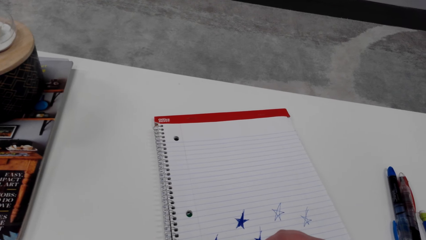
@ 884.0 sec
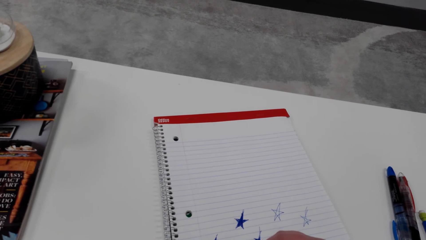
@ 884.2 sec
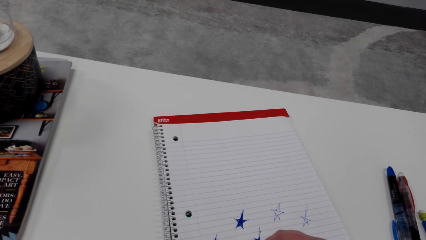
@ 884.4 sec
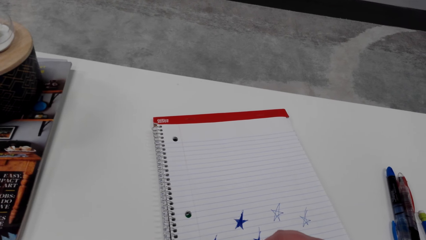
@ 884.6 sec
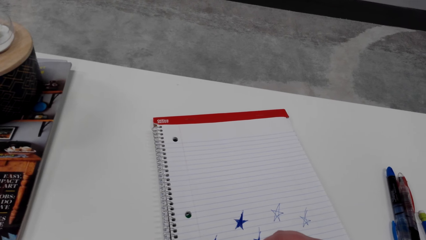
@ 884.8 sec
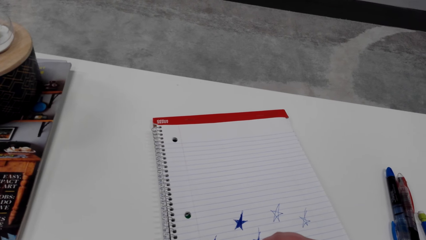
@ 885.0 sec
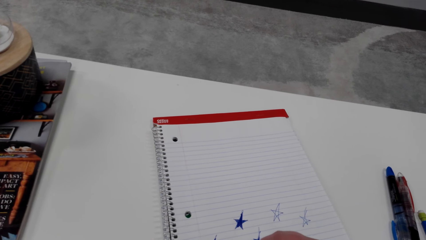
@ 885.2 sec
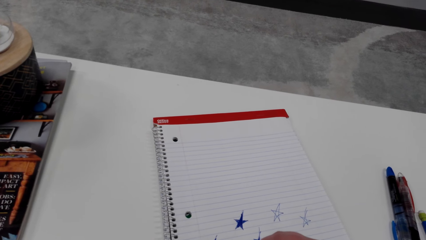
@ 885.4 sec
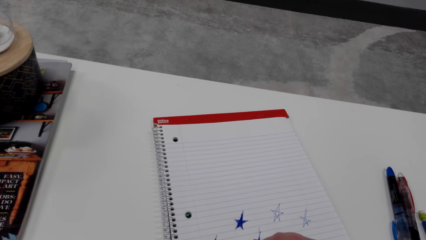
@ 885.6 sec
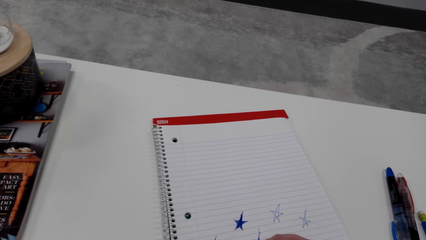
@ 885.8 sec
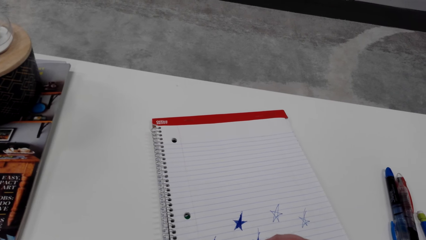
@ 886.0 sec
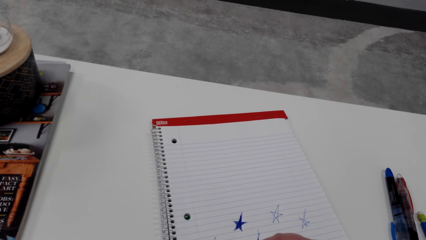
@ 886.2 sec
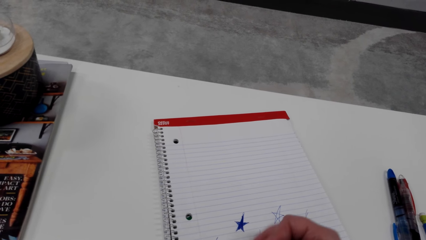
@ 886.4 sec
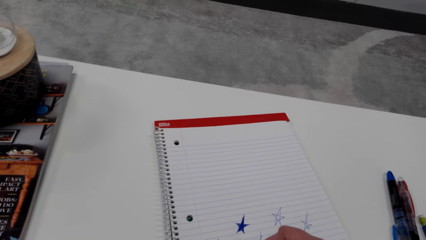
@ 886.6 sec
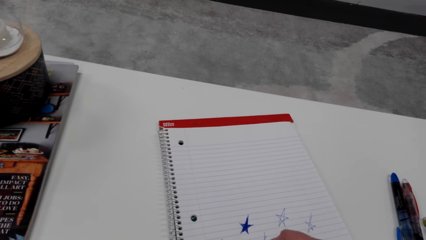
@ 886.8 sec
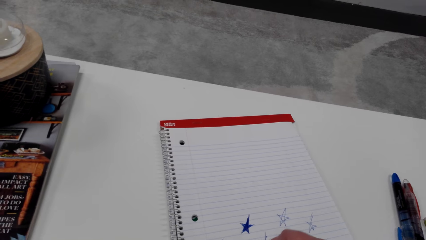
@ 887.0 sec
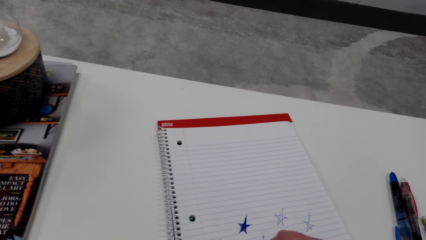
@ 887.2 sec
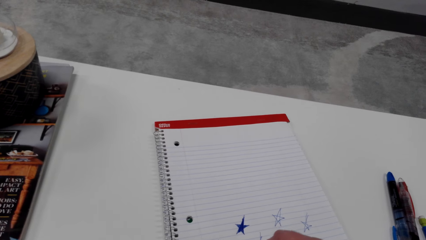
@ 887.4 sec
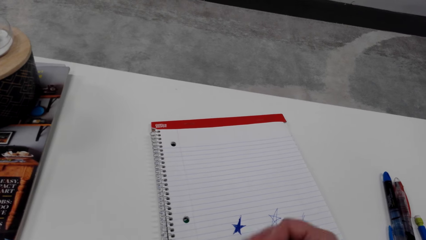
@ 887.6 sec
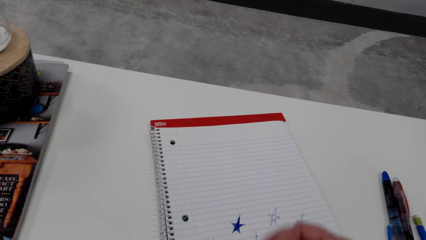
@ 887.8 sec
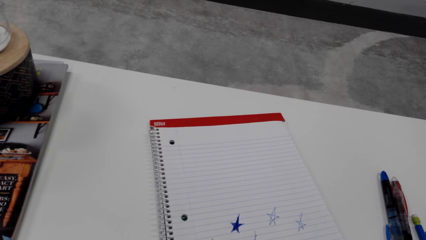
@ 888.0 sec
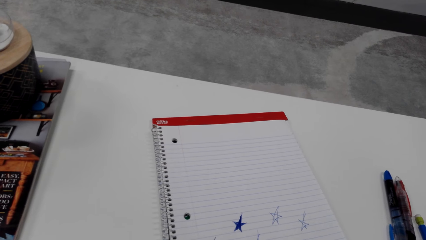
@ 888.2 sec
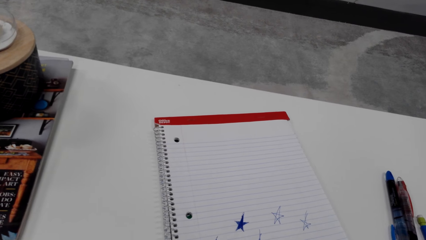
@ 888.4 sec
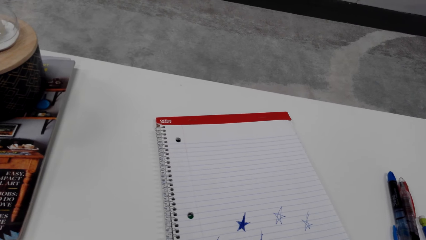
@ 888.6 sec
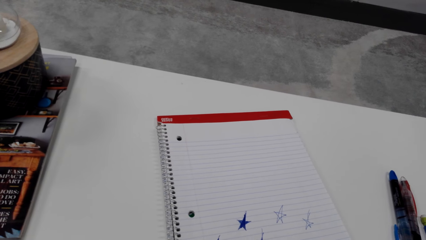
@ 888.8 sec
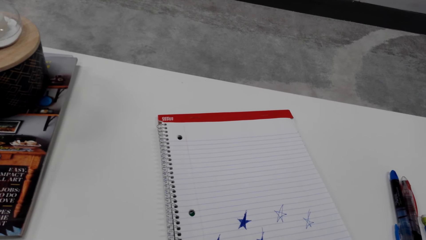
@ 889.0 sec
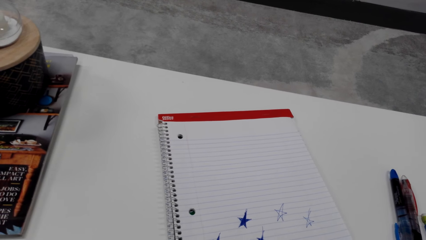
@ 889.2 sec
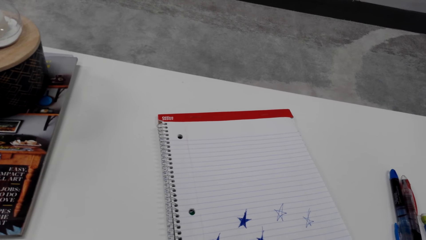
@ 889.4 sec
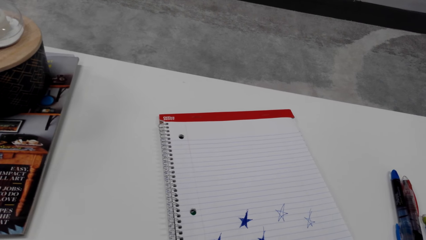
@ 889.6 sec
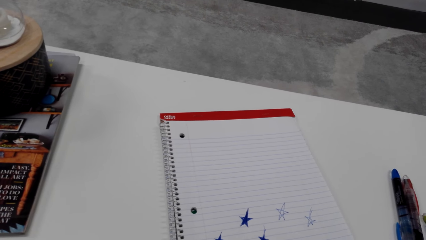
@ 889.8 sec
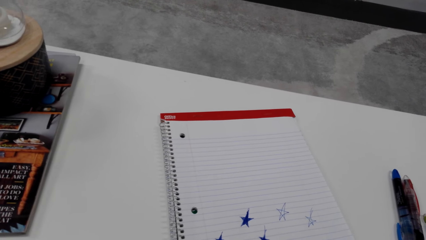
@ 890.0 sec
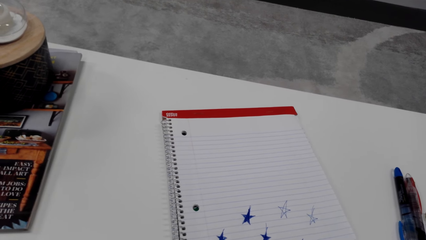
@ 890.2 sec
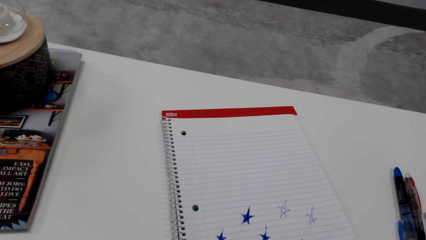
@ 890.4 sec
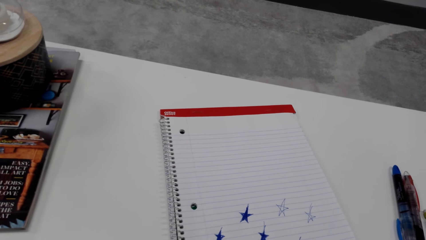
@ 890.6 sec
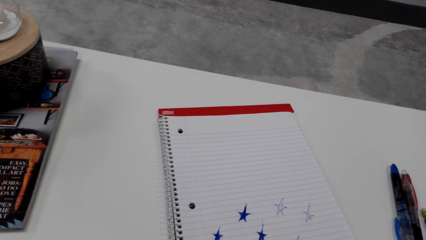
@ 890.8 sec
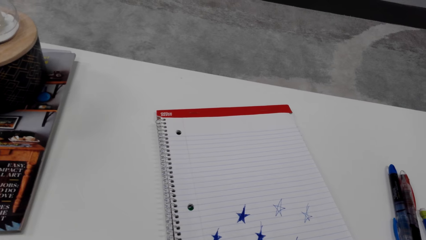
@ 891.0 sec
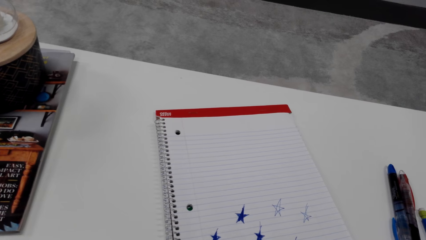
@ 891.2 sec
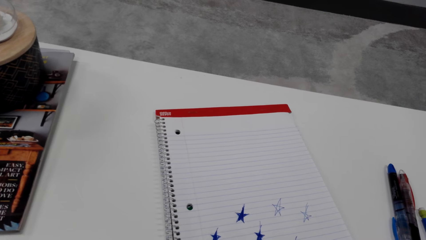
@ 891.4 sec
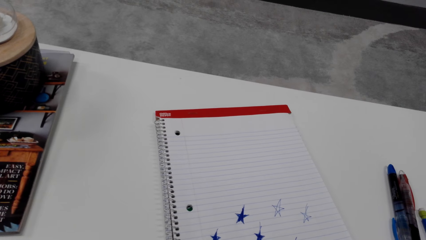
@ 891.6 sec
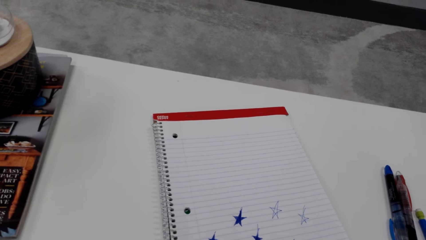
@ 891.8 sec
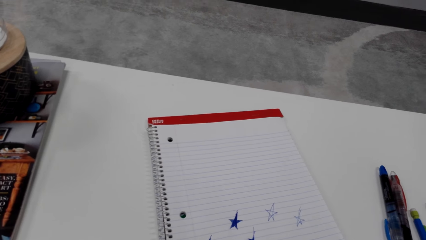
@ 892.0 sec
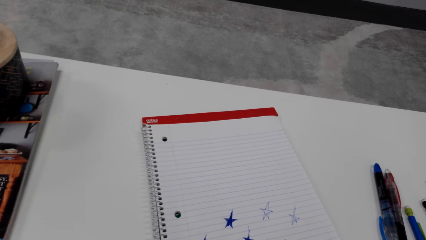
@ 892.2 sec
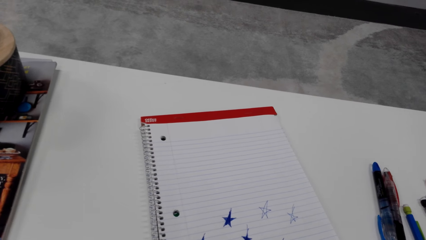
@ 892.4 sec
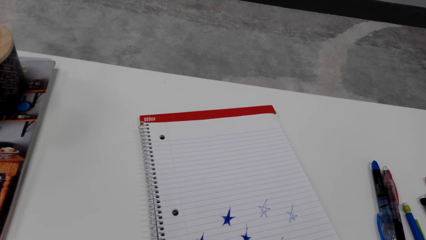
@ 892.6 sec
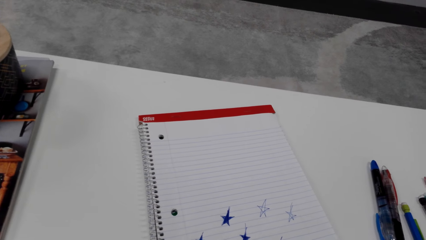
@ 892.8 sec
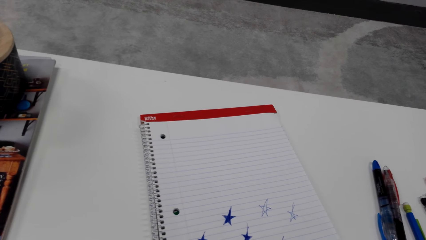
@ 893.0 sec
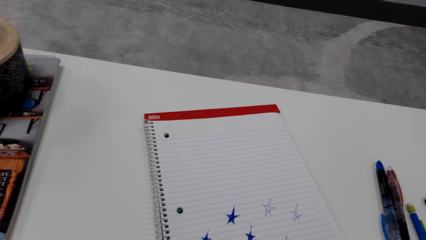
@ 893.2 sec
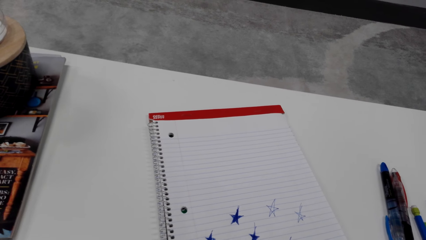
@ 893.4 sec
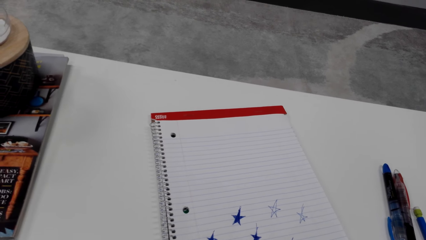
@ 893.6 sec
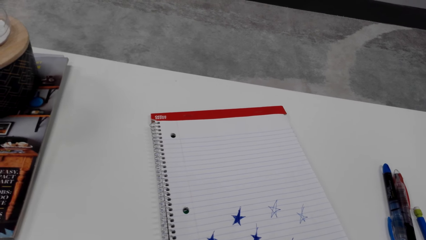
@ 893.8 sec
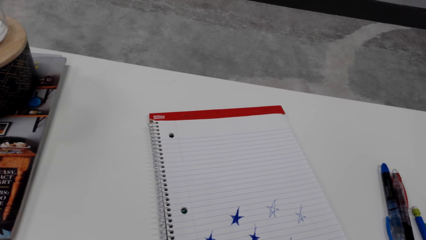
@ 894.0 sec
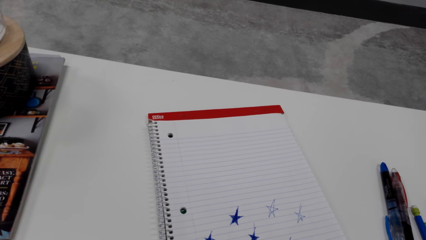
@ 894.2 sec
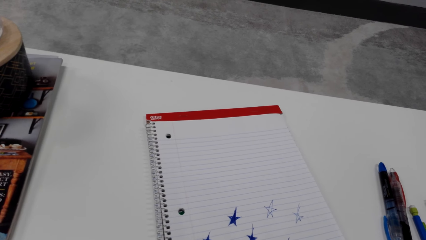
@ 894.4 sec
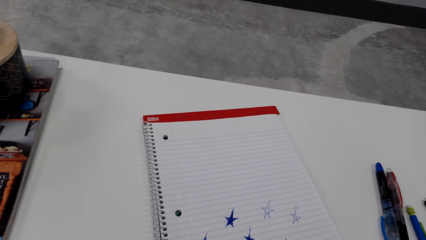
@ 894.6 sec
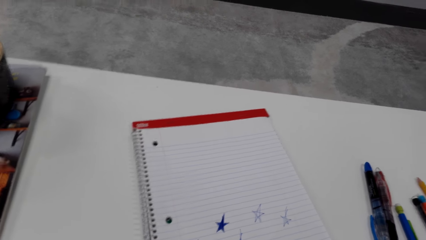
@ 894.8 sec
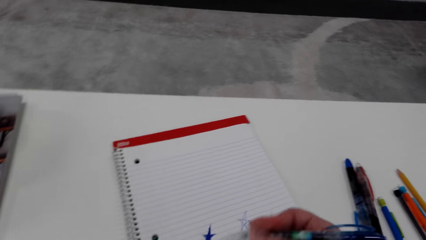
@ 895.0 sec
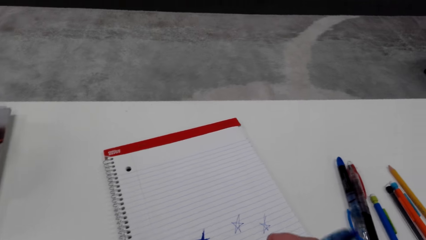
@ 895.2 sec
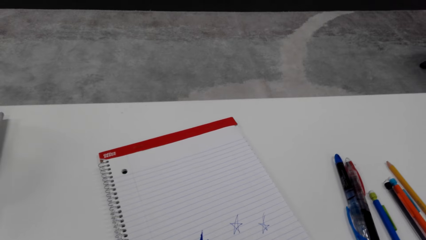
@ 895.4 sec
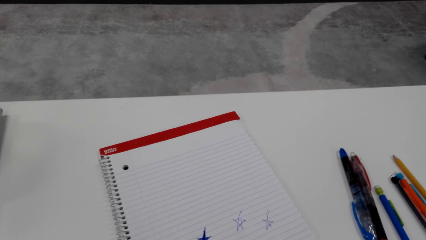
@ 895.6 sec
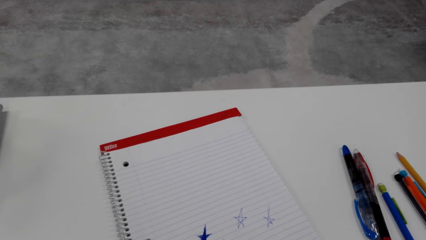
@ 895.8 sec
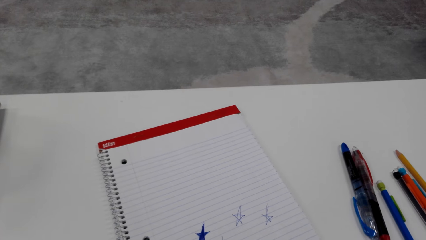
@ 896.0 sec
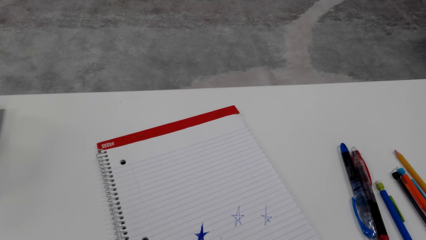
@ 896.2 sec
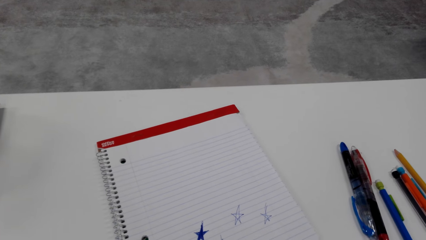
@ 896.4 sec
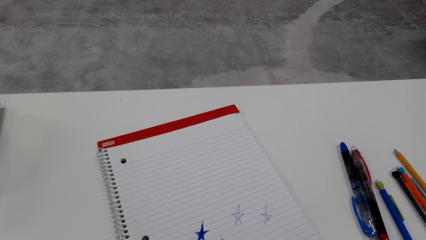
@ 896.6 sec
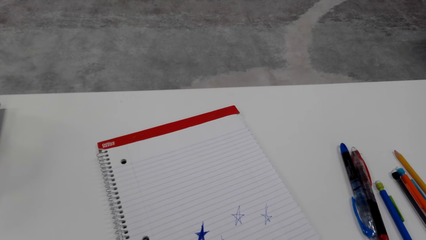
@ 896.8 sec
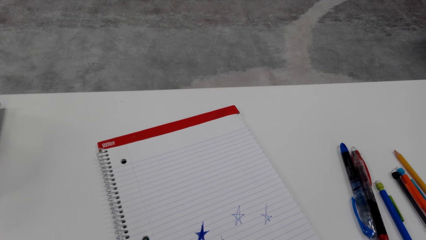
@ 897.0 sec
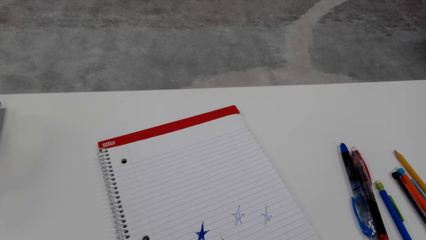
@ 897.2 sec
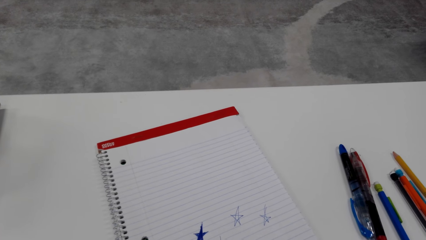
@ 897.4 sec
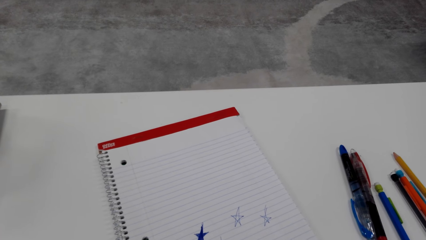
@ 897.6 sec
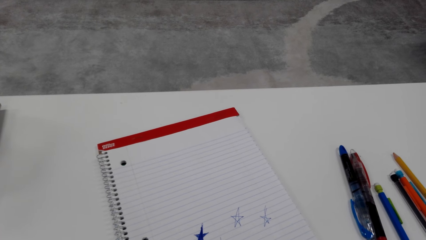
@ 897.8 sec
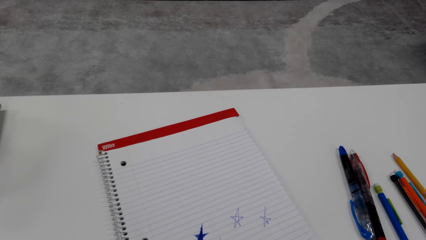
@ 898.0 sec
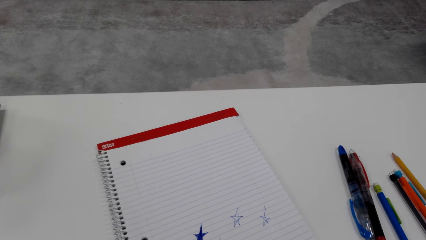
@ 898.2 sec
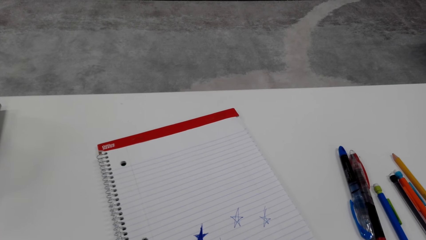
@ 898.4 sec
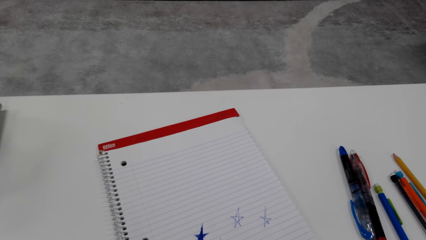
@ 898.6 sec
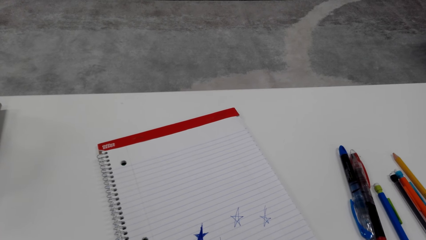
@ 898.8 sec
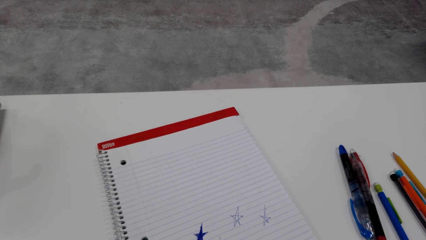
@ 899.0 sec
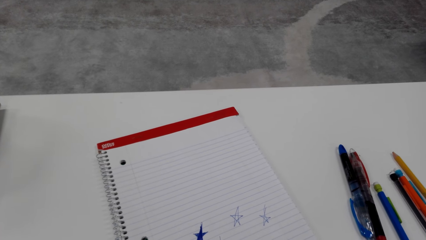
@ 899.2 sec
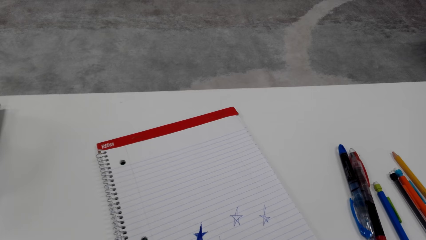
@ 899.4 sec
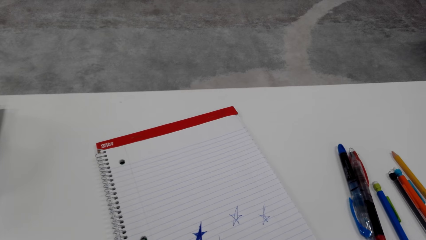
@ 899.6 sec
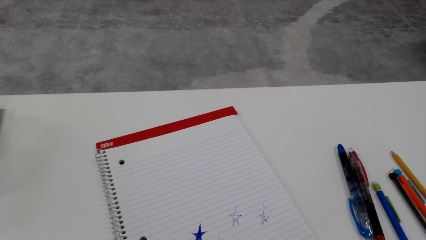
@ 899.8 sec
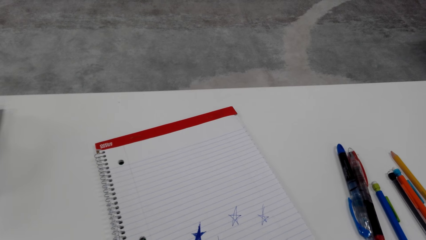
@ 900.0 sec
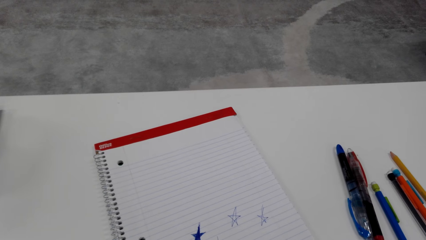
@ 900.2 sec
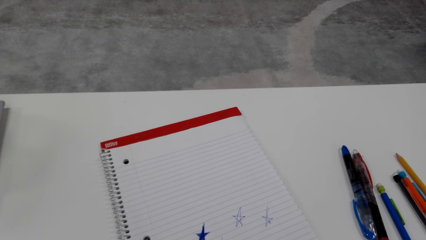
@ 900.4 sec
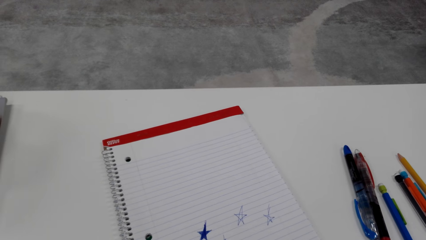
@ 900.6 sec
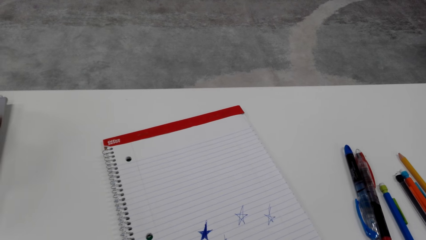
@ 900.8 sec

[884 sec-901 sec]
The camera wearer adjusts a pen on her hand. She draws on a book with the pen.
